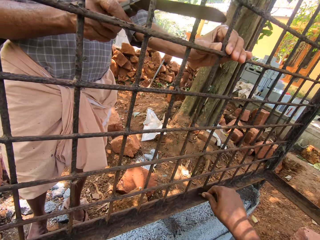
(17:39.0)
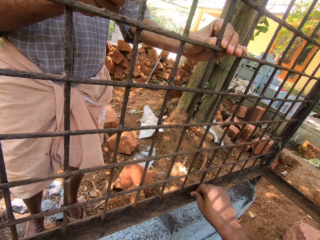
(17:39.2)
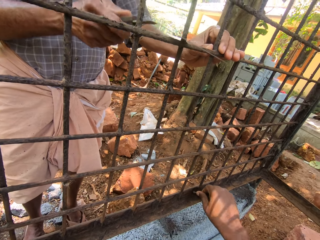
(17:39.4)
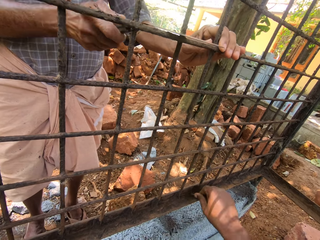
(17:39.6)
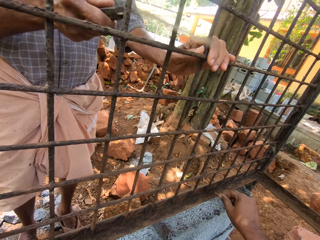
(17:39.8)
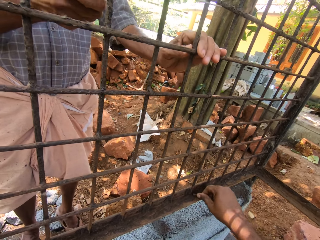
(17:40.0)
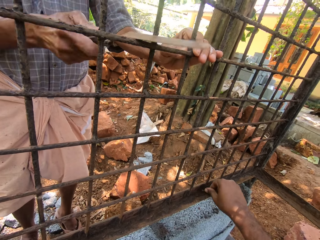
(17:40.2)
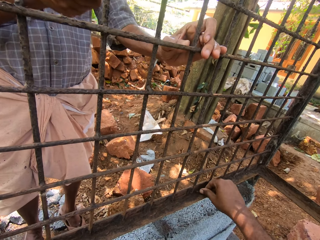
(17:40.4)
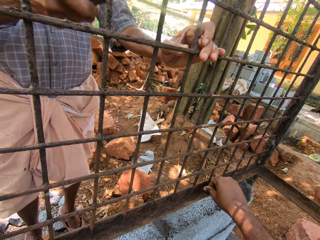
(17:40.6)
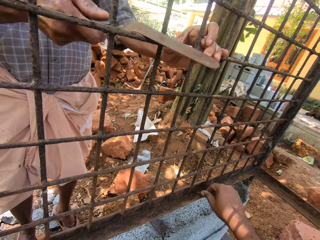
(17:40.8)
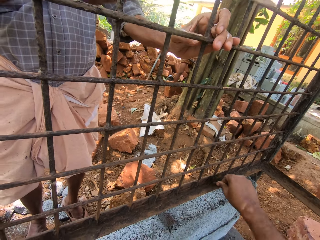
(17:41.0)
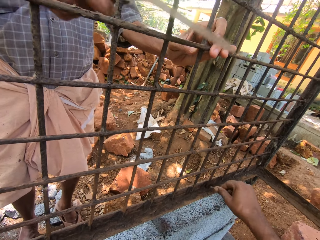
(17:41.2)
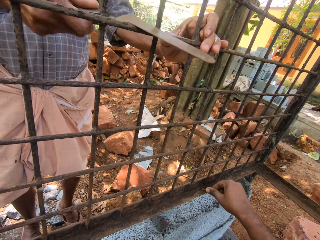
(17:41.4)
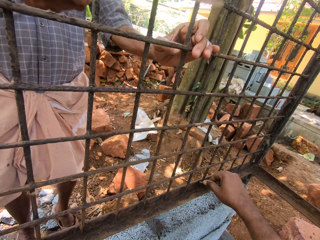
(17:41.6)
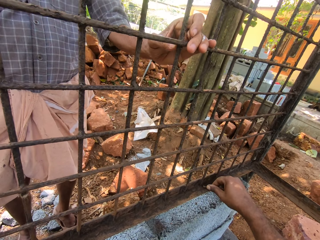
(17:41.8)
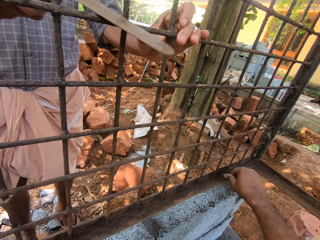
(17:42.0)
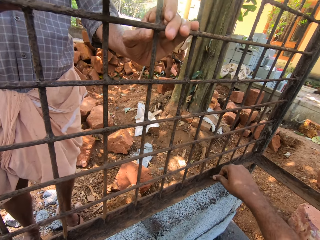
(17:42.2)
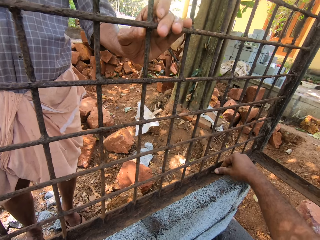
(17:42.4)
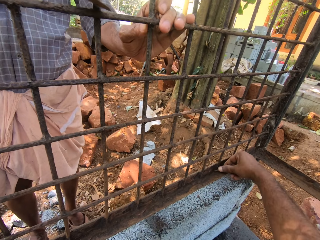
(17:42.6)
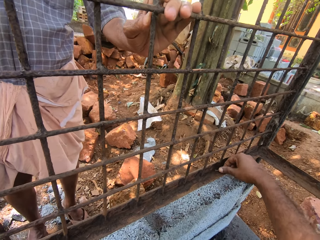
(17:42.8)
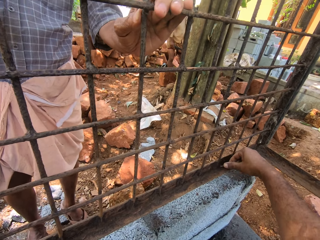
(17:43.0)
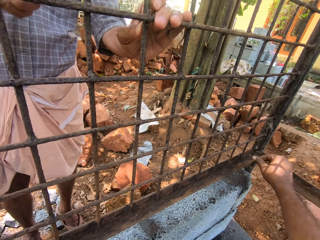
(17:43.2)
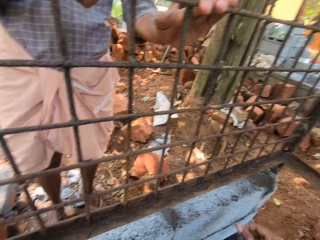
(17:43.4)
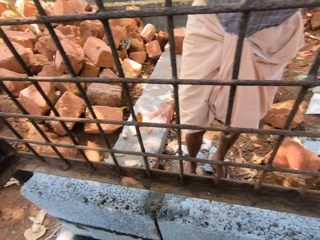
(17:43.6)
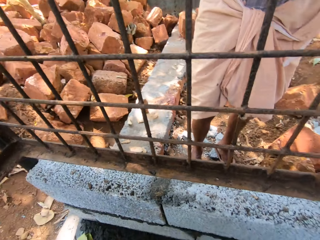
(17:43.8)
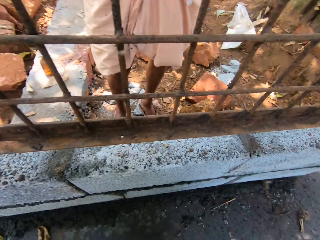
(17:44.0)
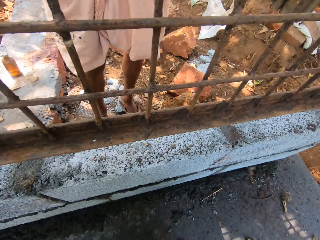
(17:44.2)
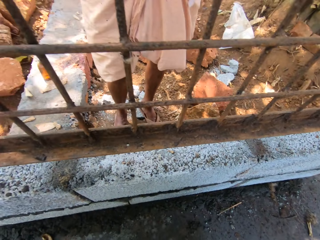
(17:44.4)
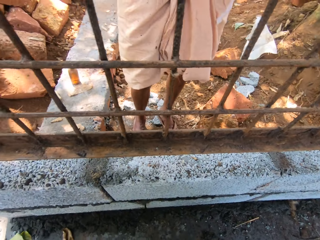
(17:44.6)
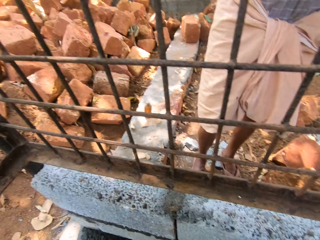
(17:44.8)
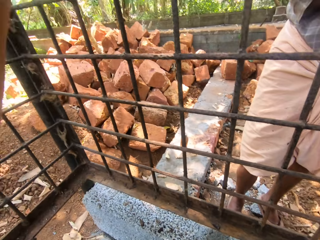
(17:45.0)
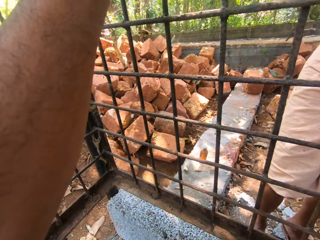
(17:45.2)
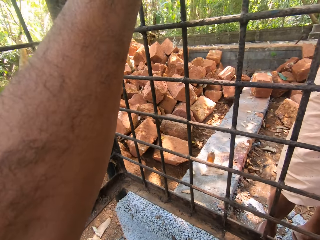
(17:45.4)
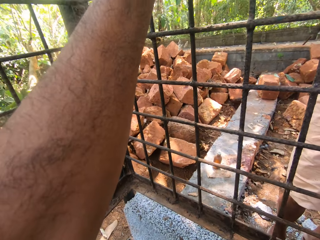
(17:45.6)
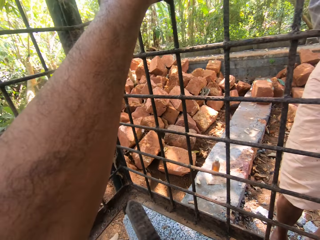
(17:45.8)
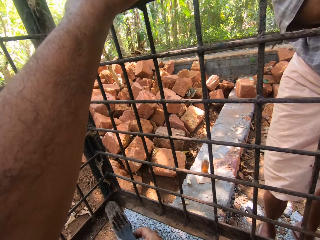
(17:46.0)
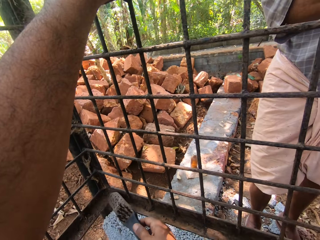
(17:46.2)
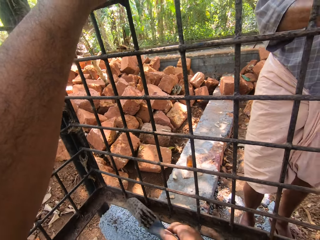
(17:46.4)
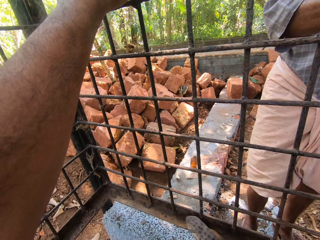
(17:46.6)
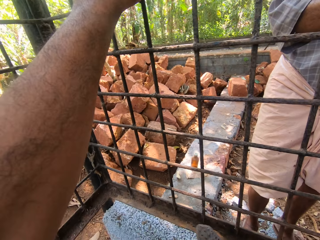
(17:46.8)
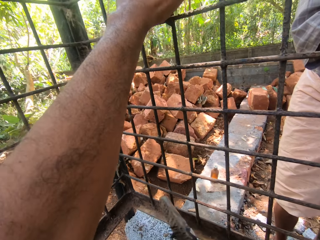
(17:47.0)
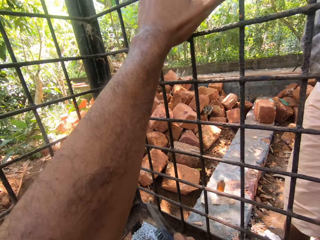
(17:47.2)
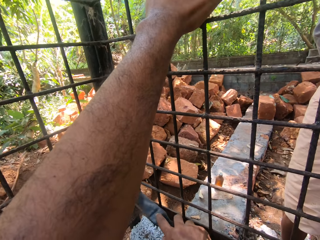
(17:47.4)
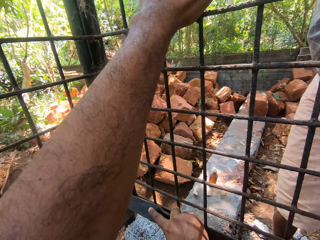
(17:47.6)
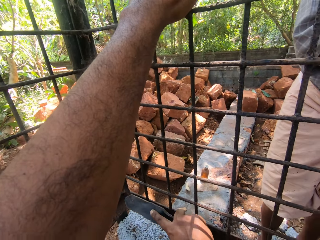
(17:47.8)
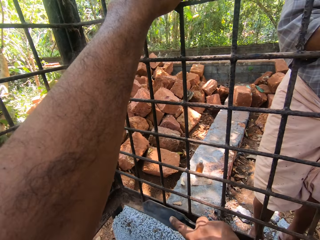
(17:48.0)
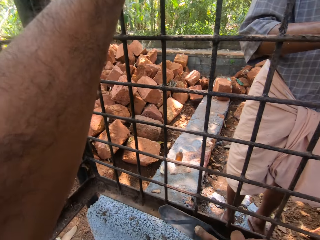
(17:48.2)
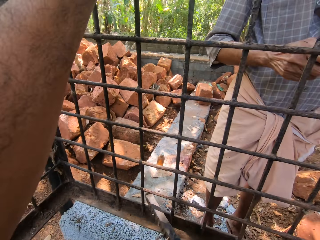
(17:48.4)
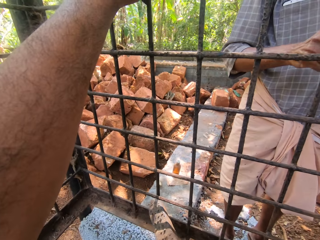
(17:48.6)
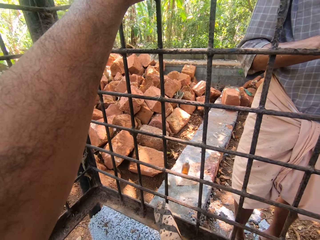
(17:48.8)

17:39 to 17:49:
The camera wearer scrapes the cage with the wire. A man removes dirt from the cage with the scraper. The camera wearer talks to the man. They talk to the man again. They look around. They hold the metal frame with the left hand. They clean the cage with the hand broom. They talk to the man.

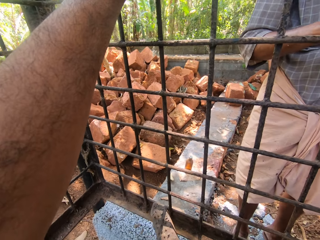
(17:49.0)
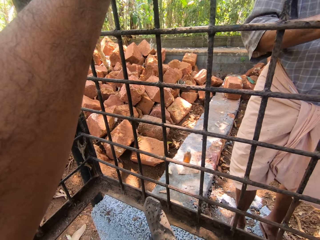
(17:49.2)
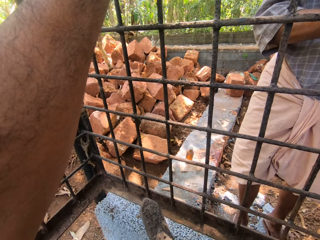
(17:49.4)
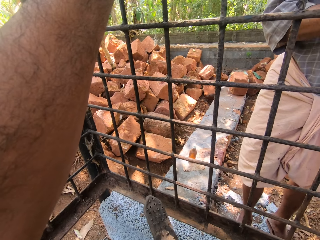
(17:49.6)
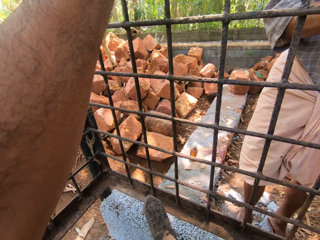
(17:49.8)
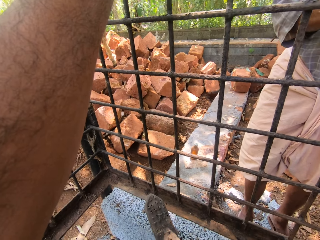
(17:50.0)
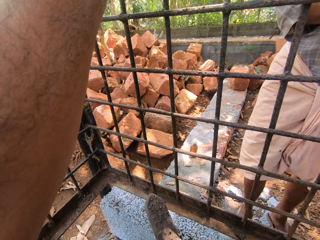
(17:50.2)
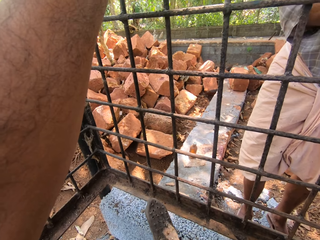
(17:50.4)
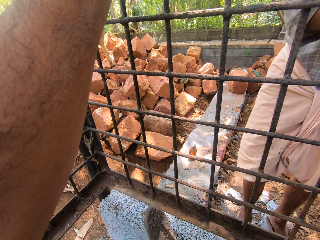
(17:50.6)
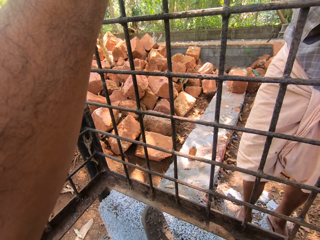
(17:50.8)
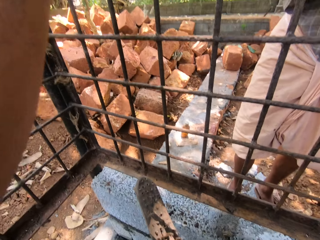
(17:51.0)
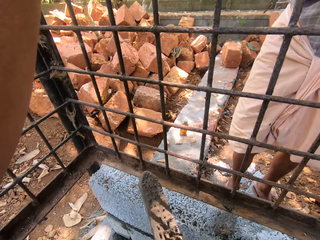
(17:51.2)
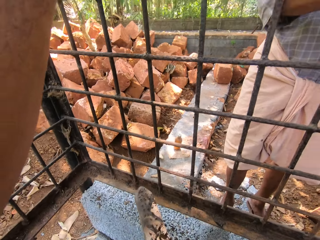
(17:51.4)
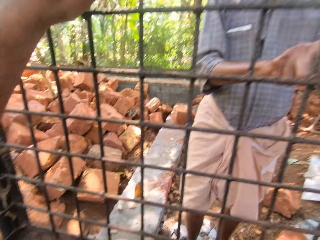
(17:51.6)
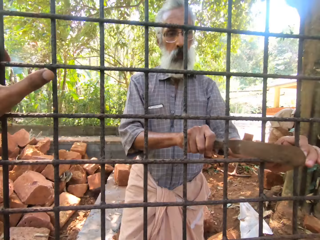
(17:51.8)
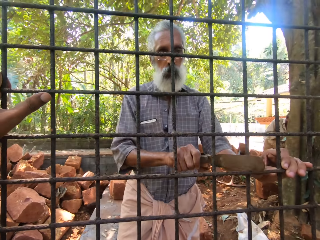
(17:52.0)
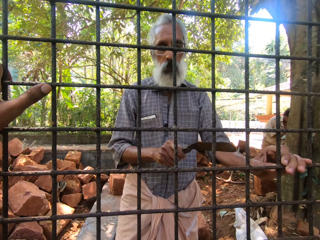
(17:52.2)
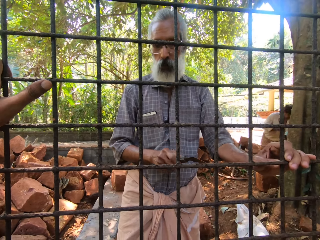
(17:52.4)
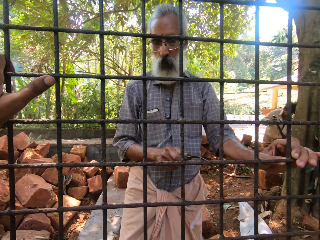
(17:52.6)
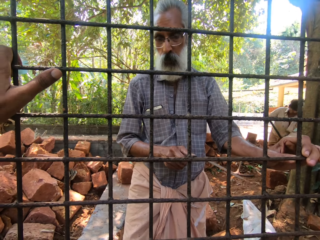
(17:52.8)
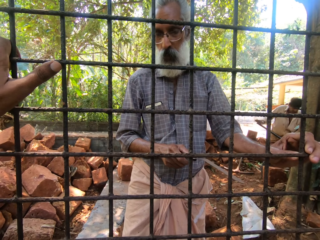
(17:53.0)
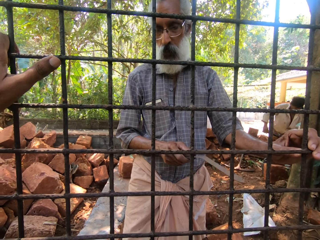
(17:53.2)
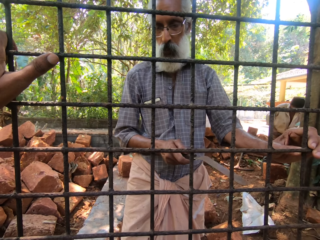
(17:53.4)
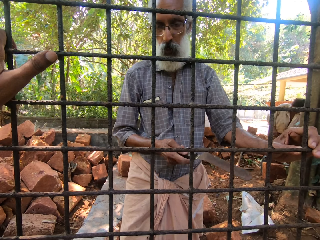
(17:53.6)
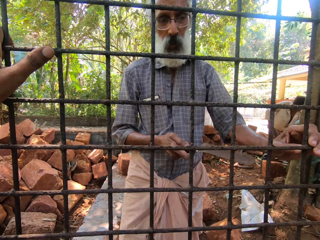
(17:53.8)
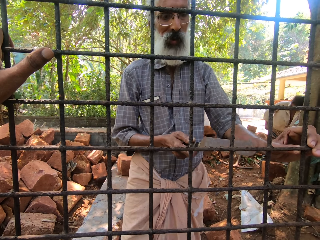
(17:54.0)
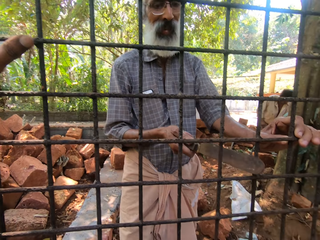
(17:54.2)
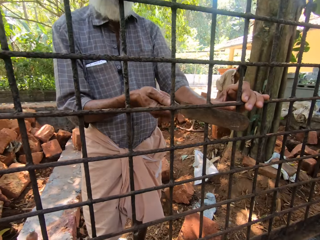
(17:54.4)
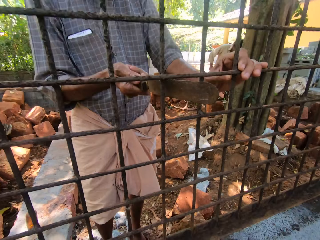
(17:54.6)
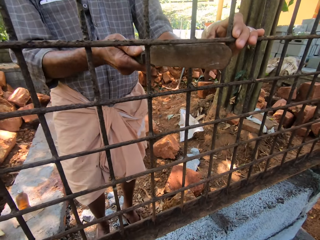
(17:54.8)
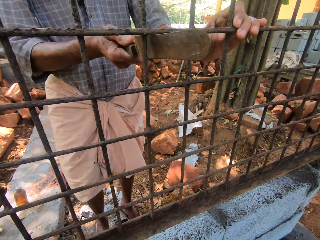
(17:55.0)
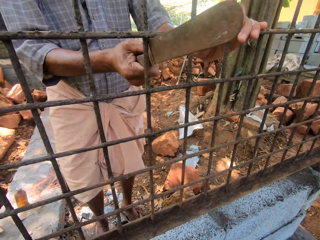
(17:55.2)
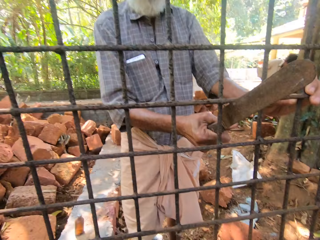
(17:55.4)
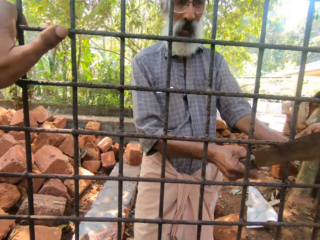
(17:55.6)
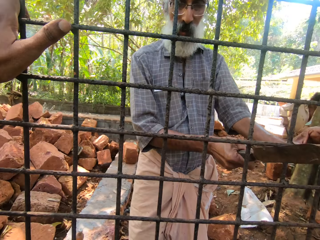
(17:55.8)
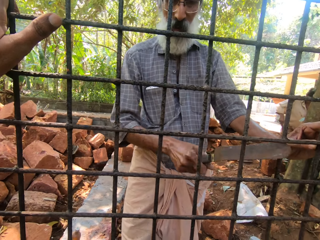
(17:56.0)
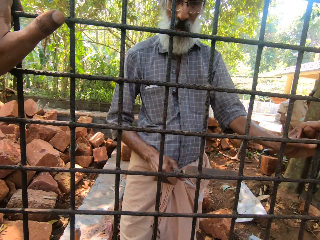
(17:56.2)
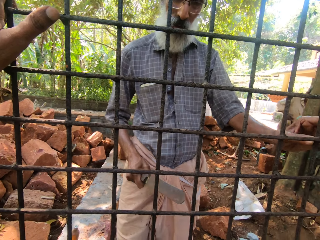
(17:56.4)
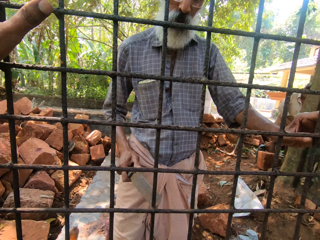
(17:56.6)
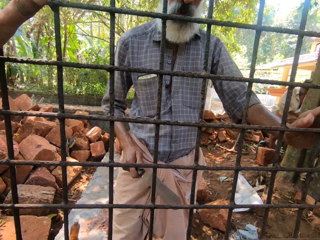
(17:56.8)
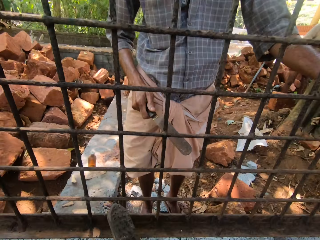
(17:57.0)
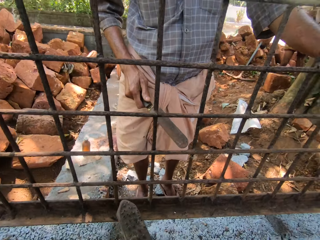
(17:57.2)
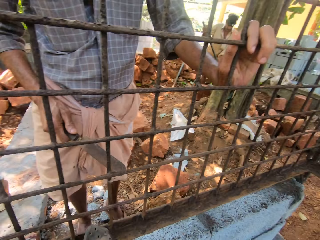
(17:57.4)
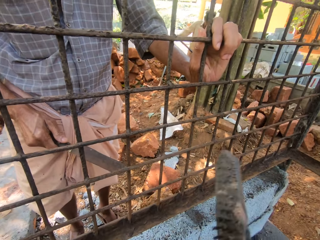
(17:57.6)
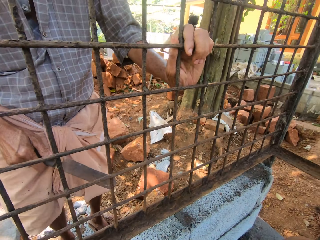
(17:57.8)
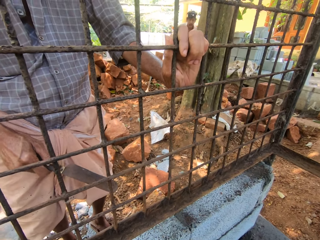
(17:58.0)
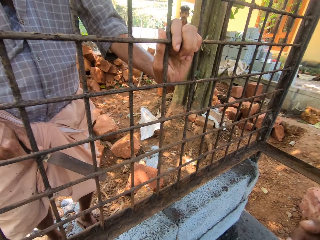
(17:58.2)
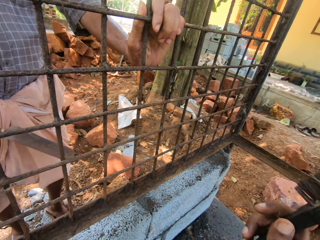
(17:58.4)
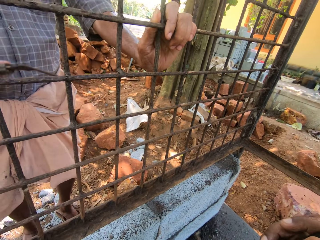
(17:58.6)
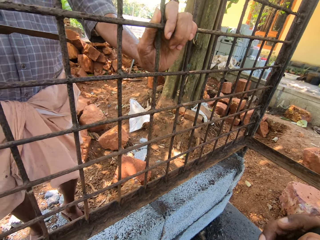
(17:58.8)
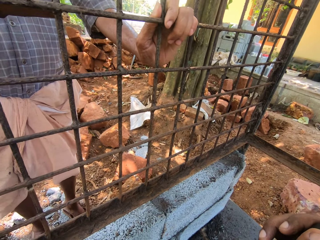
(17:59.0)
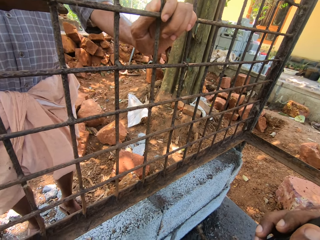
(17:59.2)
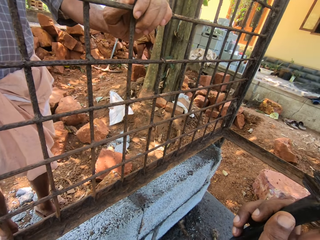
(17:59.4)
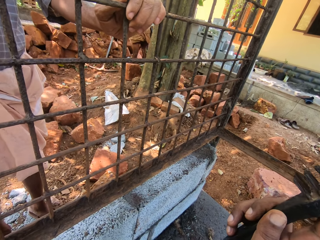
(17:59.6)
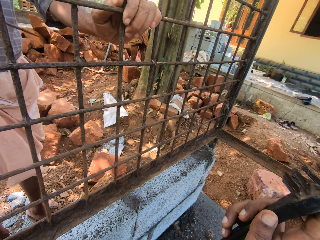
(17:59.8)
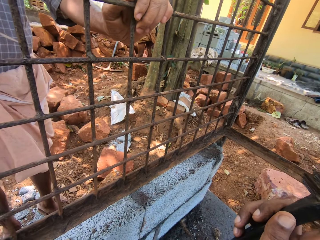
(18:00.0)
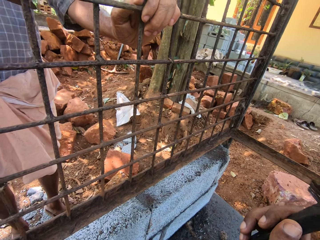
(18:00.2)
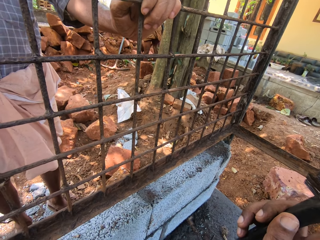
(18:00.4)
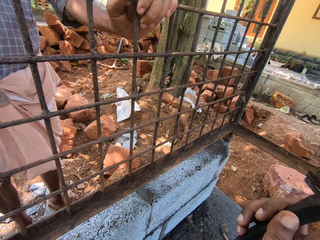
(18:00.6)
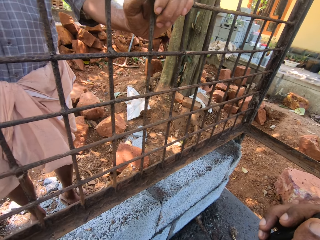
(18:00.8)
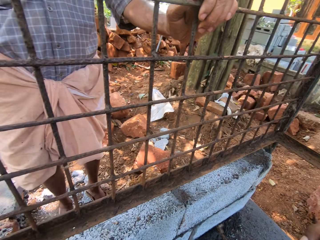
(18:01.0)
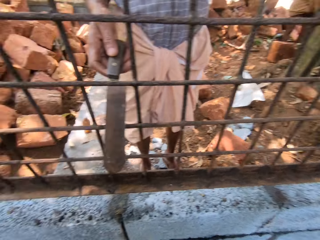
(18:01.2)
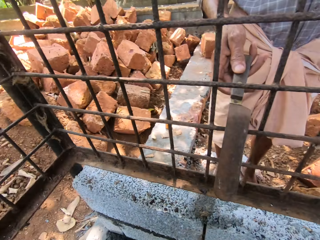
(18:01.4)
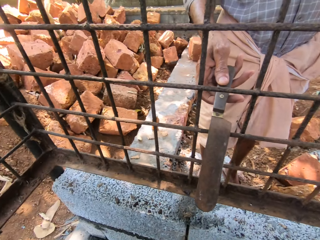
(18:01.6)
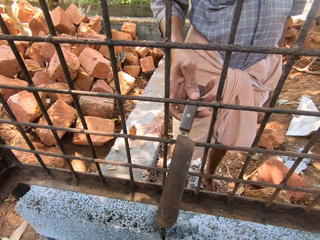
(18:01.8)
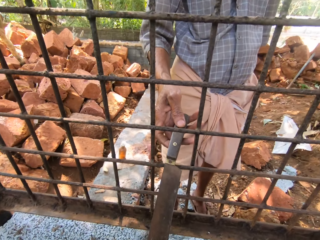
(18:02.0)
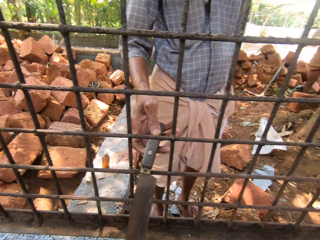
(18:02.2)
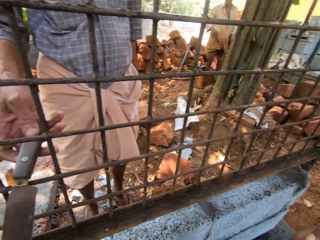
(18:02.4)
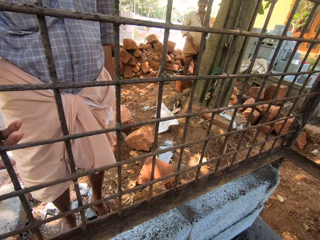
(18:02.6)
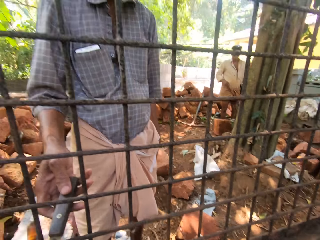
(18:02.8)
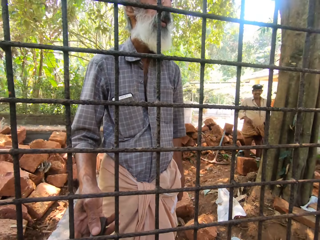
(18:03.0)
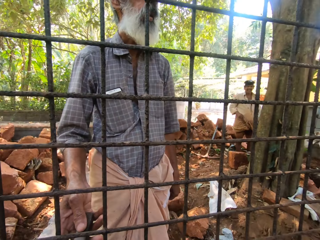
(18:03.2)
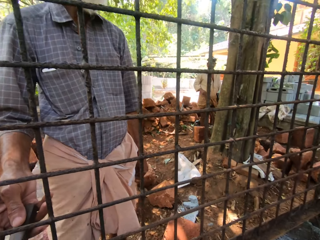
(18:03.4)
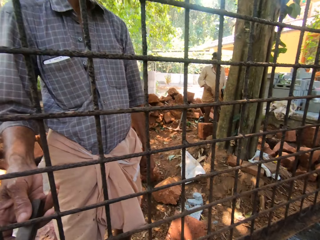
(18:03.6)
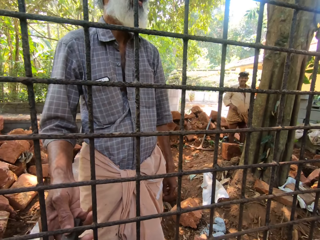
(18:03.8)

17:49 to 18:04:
The camera wearer stares at the compound. They talk to a man. The man removes dirt from the cage with the scraper. The man talks to the camera wearer. The man removes dirt from the cage with the scraper. The camera wearer looks around. The man talks to the camera wearer and another man. The camera wearer moves around the right hand. They look around.
